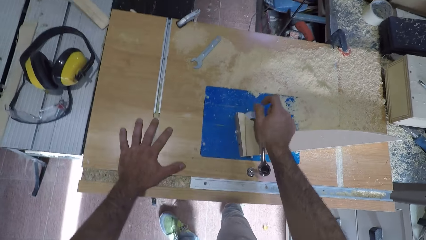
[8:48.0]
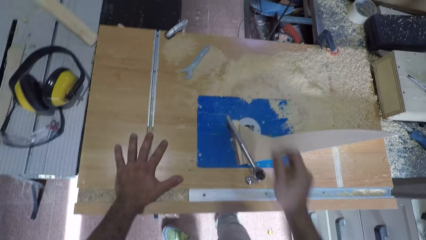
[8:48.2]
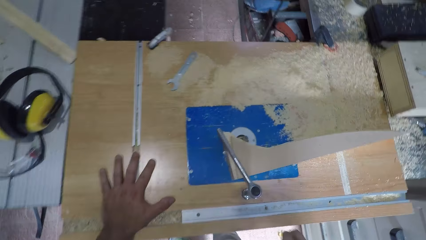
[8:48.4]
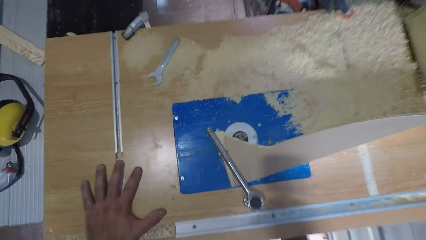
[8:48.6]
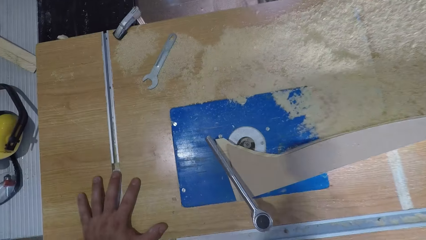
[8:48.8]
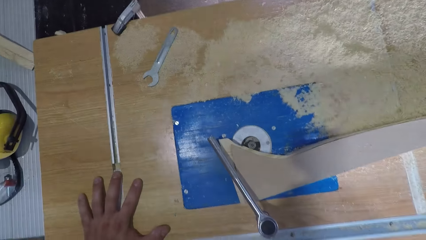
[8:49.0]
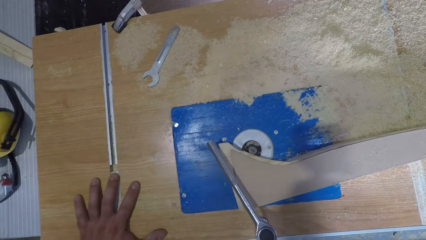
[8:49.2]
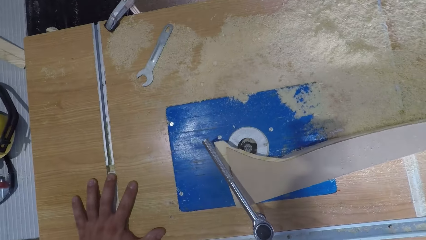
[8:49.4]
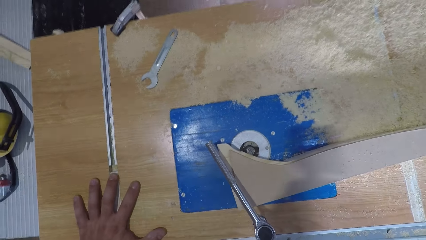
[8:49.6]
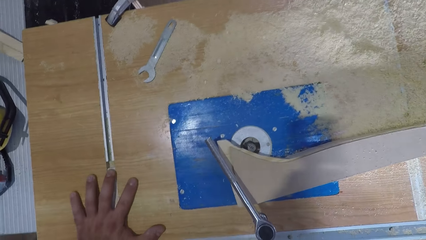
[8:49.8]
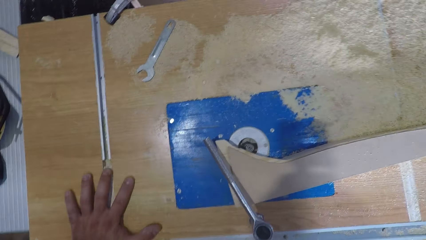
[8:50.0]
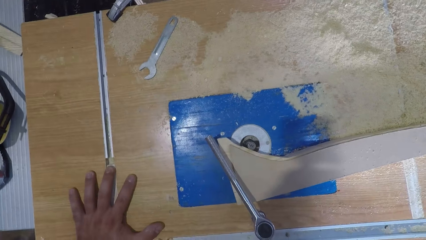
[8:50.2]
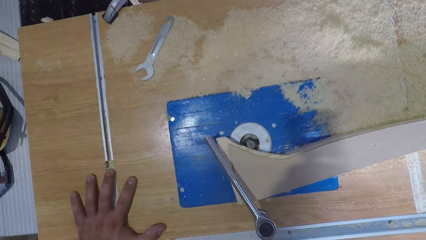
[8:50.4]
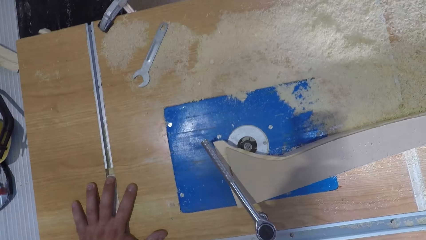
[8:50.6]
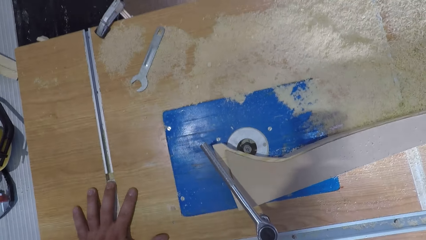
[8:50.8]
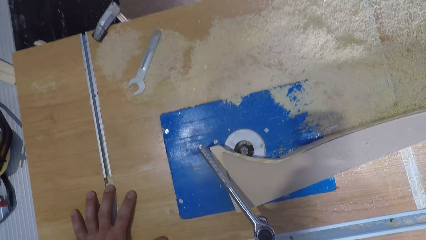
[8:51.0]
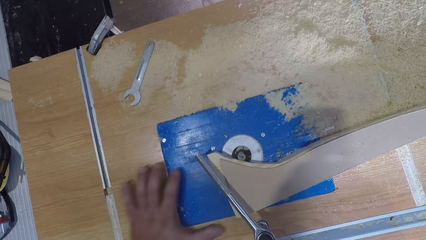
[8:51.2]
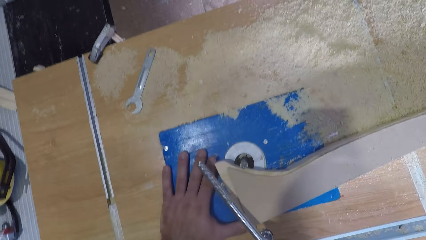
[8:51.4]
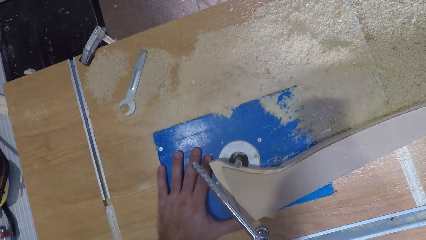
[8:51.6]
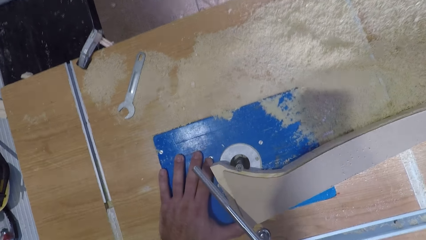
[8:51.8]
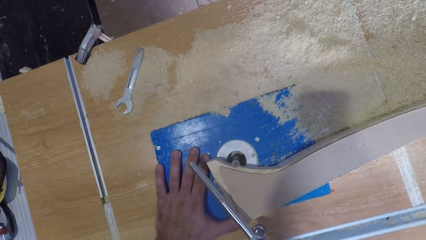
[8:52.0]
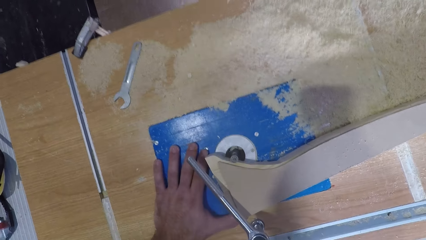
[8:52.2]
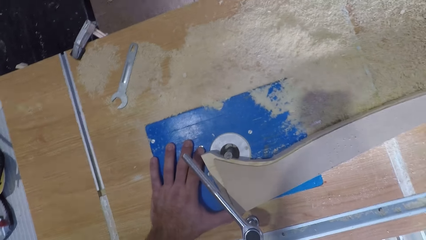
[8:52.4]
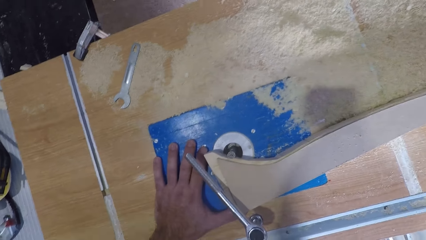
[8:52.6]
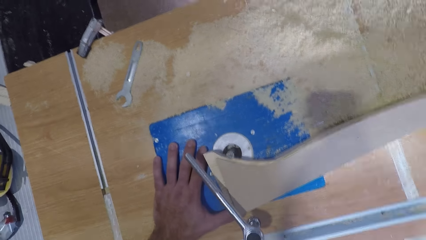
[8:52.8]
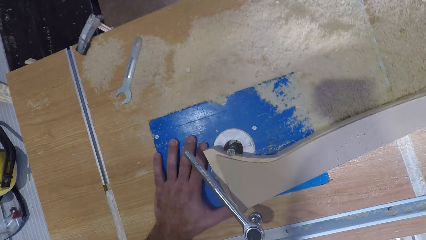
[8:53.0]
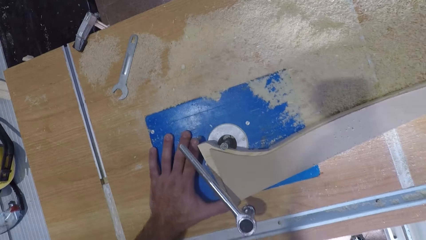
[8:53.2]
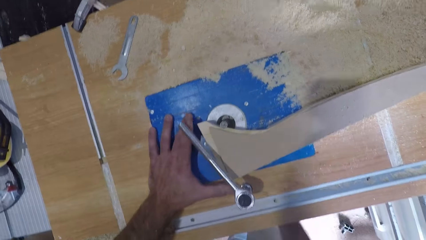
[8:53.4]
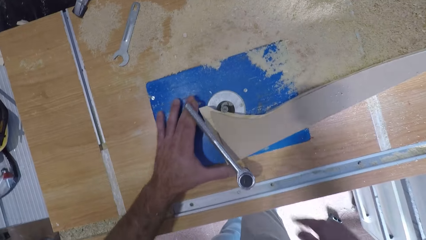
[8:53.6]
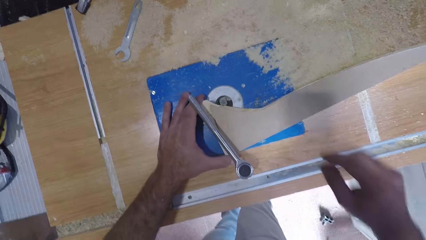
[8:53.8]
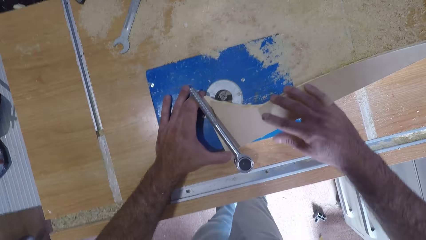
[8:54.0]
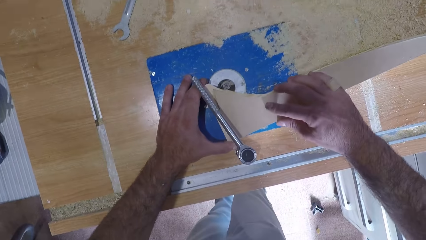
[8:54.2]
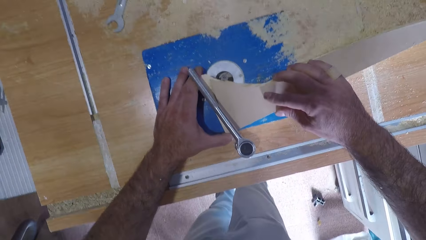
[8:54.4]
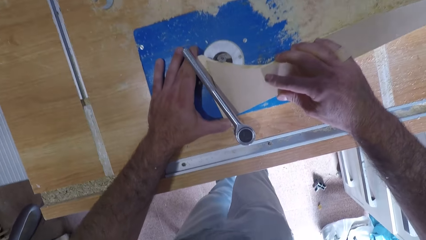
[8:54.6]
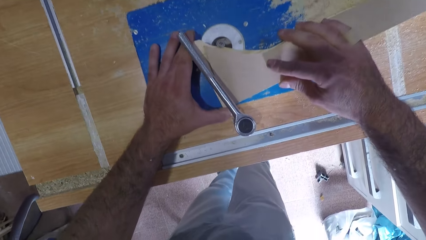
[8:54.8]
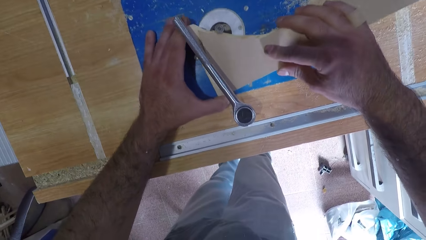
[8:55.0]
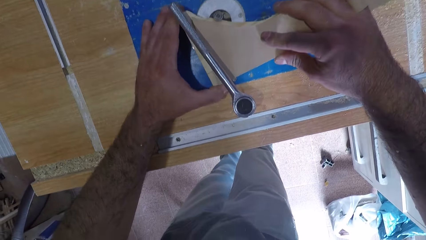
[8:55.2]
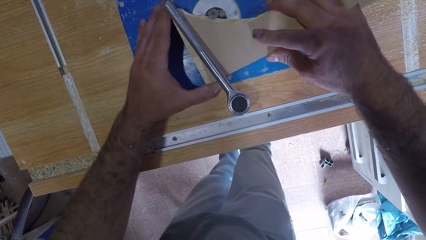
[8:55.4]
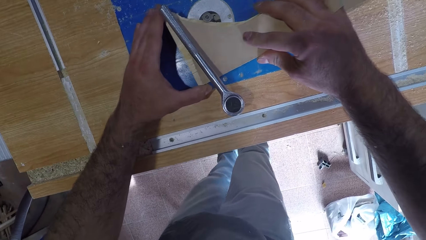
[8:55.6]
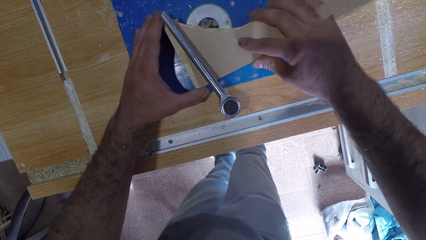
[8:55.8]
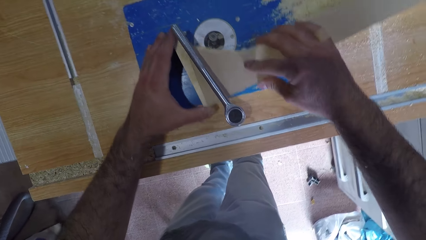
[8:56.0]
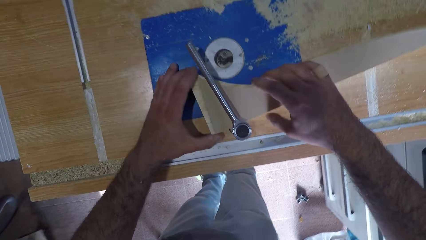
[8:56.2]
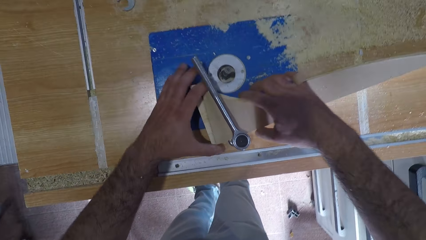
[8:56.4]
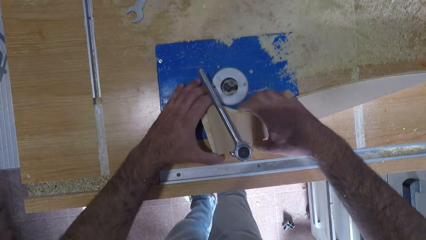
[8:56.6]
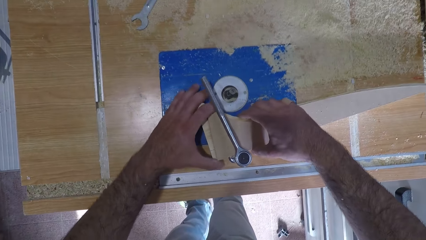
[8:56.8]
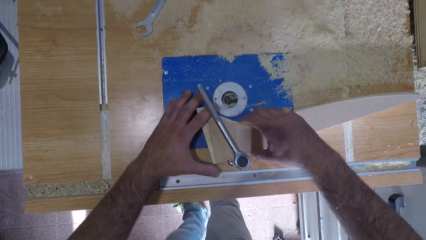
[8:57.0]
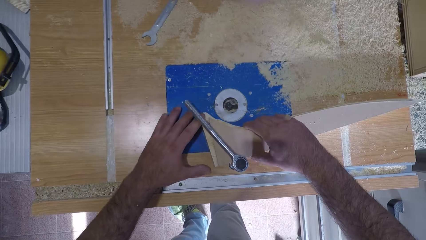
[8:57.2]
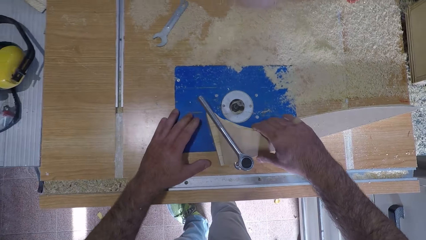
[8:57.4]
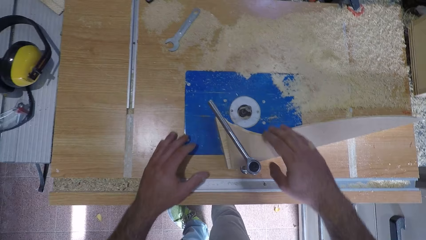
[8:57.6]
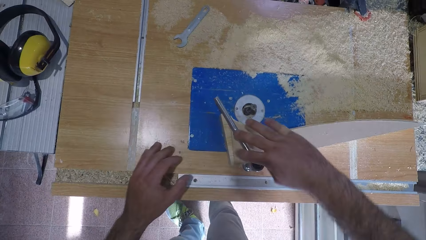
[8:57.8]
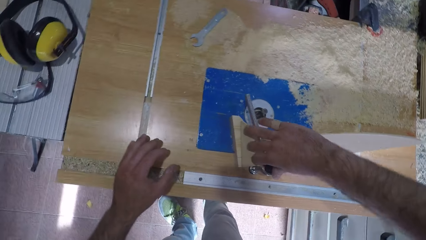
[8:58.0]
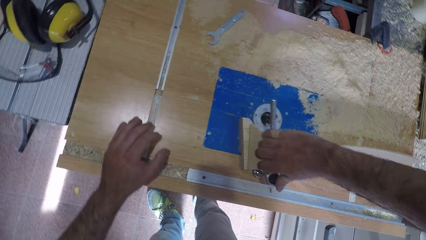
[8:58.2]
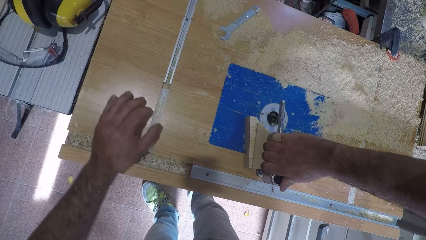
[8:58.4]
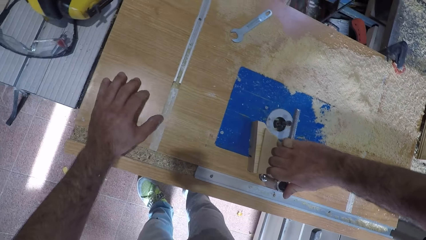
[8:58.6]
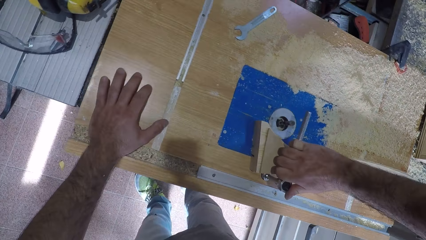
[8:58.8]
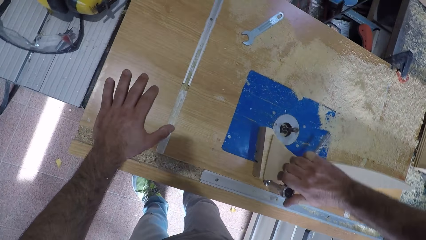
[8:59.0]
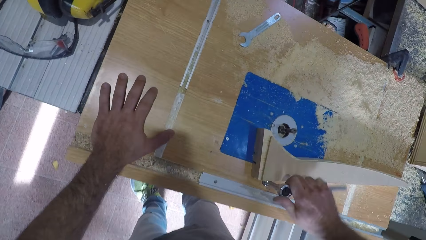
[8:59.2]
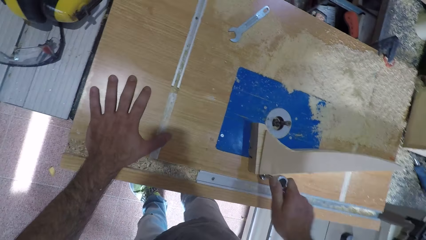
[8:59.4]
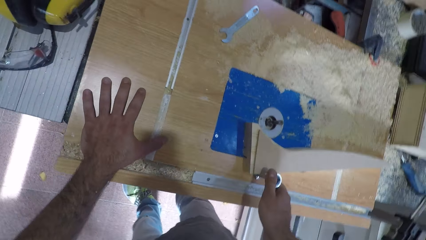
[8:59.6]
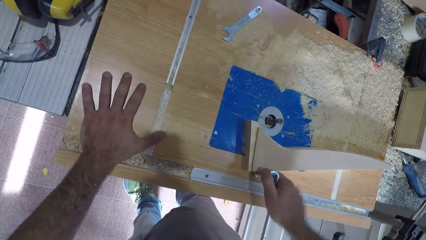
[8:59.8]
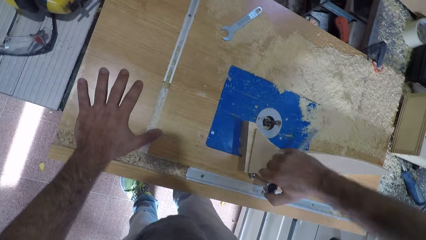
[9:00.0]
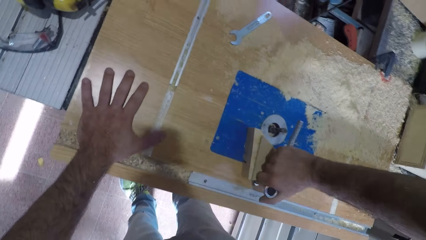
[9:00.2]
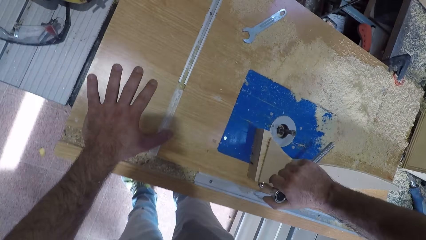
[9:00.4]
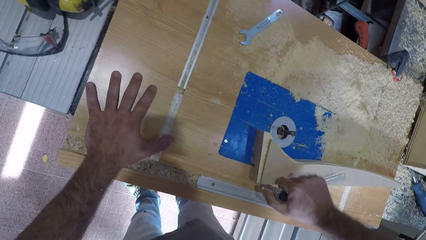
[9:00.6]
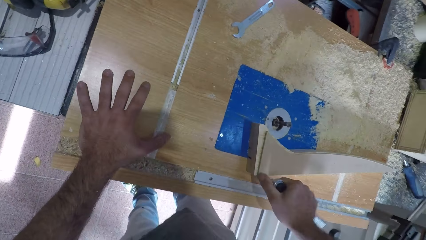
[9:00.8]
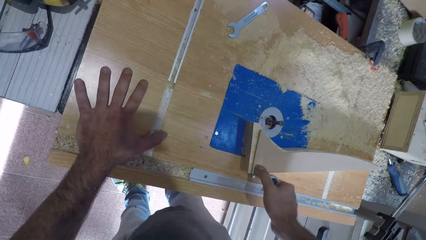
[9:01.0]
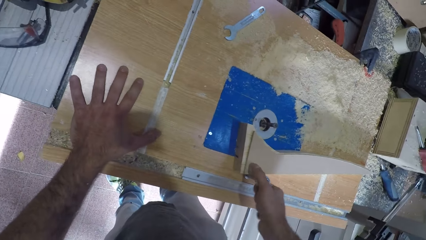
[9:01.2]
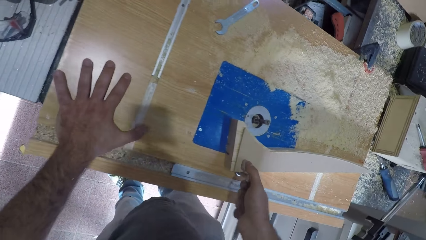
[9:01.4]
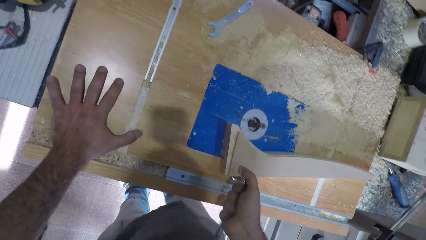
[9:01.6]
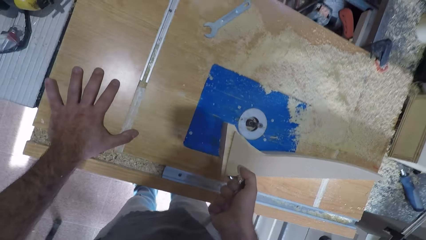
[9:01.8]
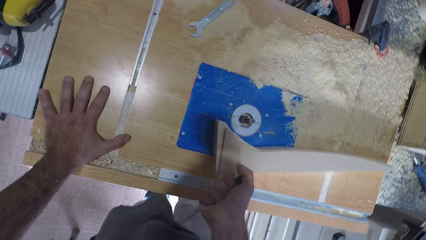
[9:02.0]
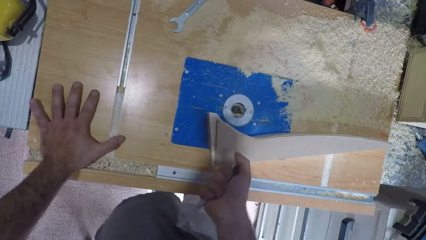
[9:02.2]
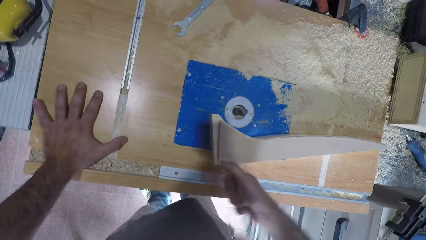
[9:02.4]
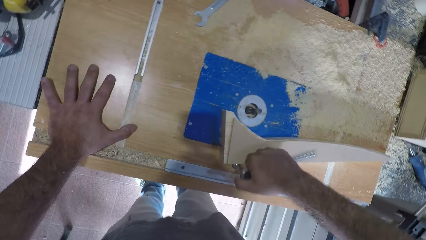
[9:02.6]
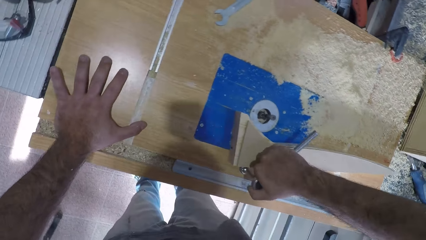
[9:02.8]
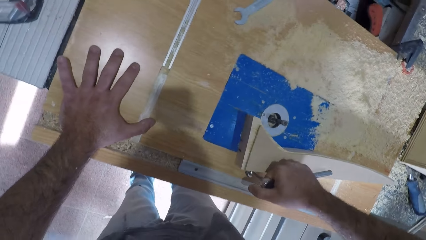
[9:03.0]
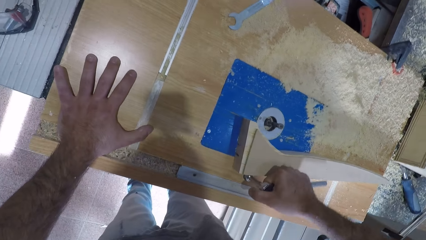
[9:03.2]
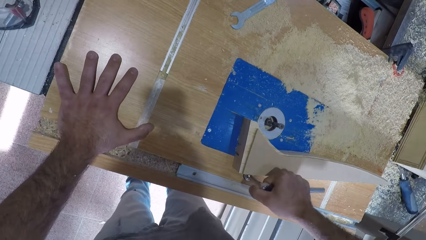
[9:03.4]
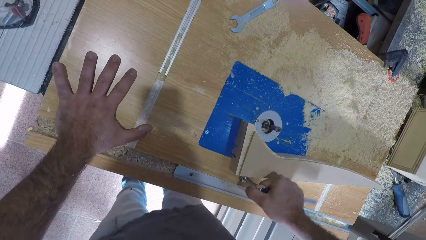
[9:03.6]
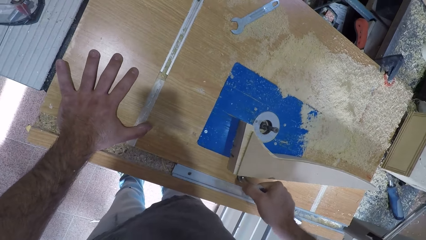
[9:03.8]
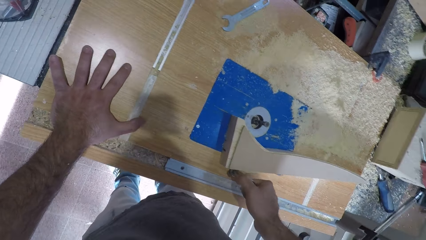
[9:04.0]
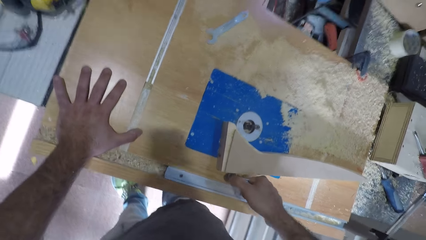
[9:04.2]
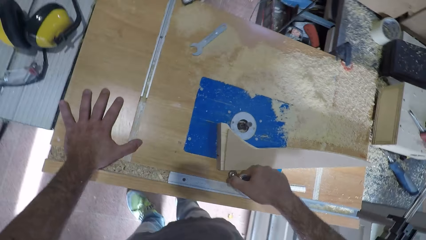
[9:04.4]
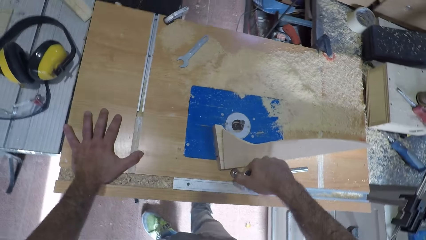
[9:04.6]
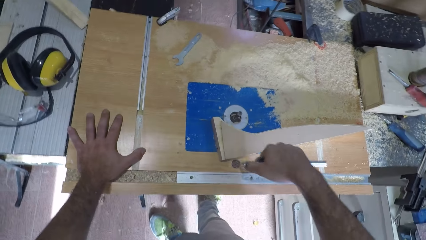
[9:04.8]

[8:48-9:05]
The camera wearer removes his hand from the spanner or torque wrench. He places his hand under the bench. He holds the wood-work. He places the wood near the wood carving machine or filer. He moves the wood-work towards the spanner. He touches the spanner with his left hand. He holds the spanner. He places the wood far from the wood carving machine. He turns the spanner. He tightens the nut.
